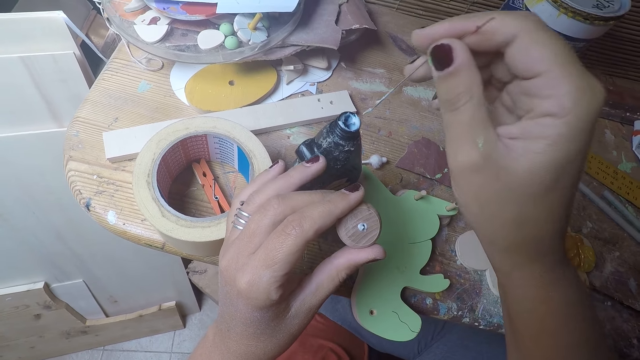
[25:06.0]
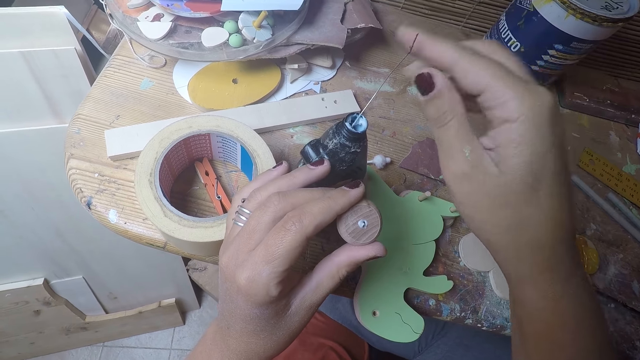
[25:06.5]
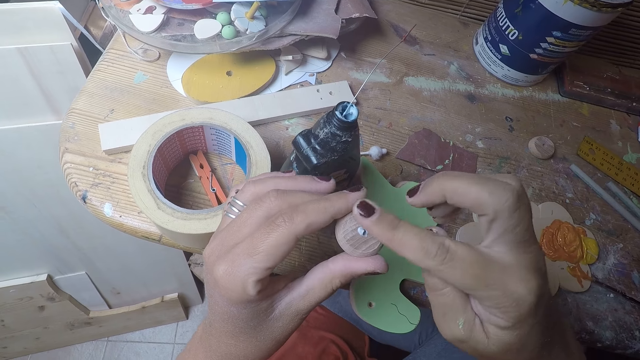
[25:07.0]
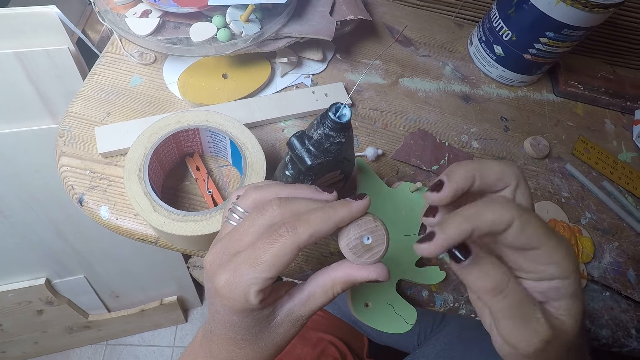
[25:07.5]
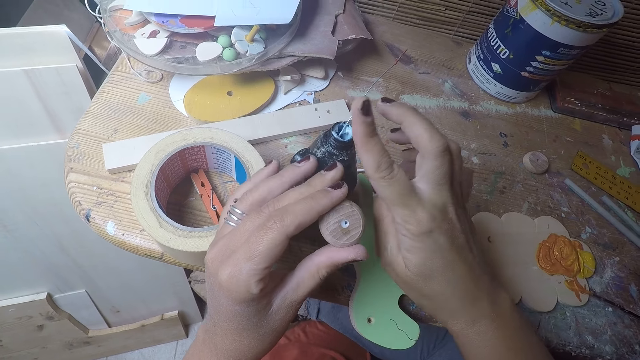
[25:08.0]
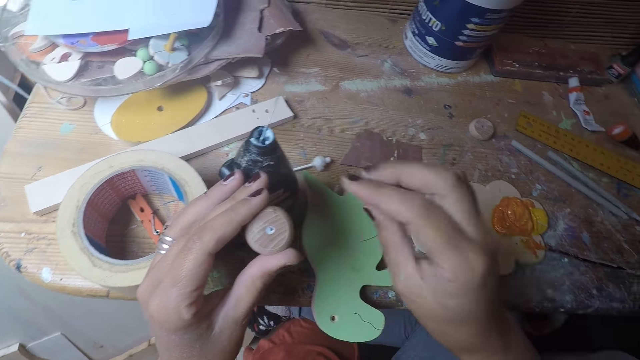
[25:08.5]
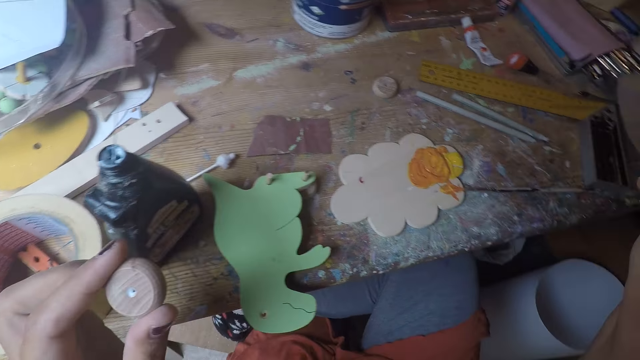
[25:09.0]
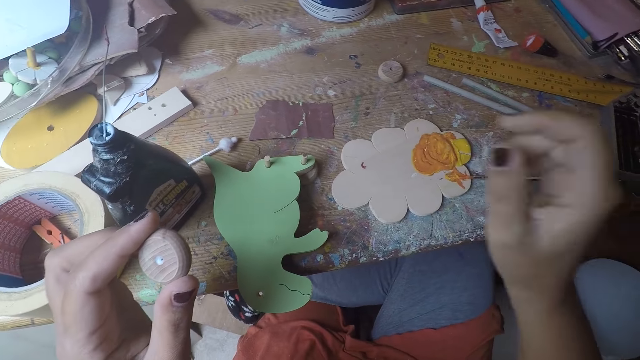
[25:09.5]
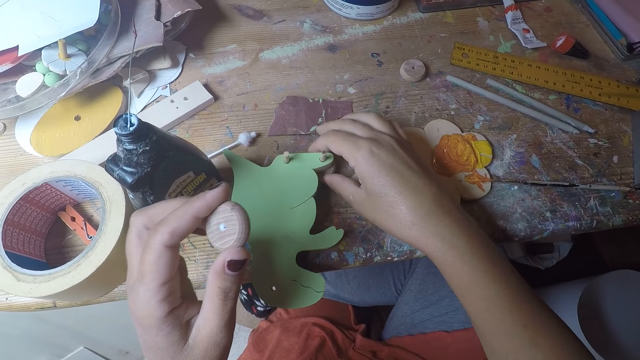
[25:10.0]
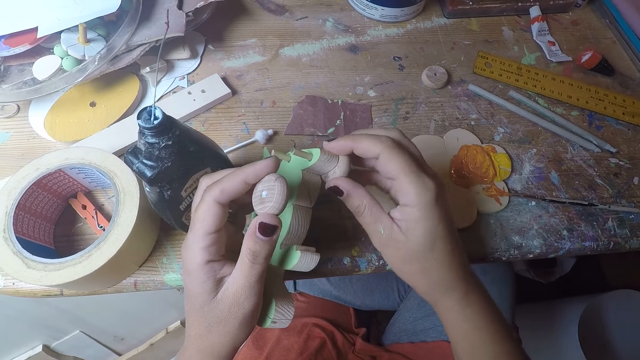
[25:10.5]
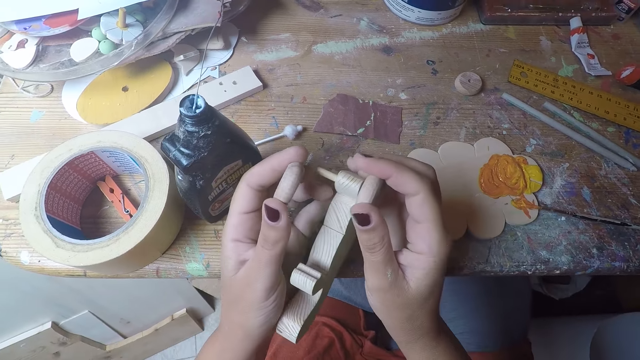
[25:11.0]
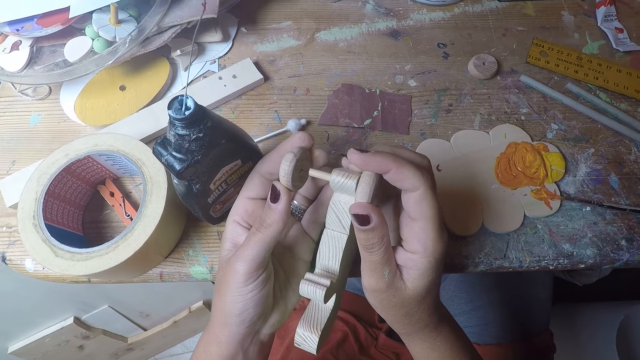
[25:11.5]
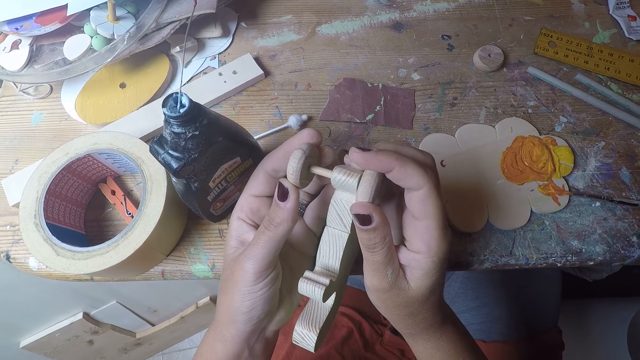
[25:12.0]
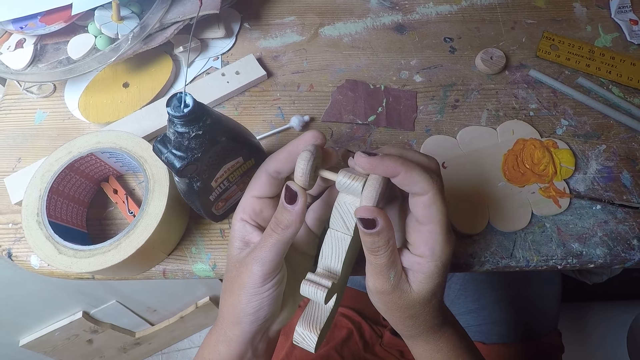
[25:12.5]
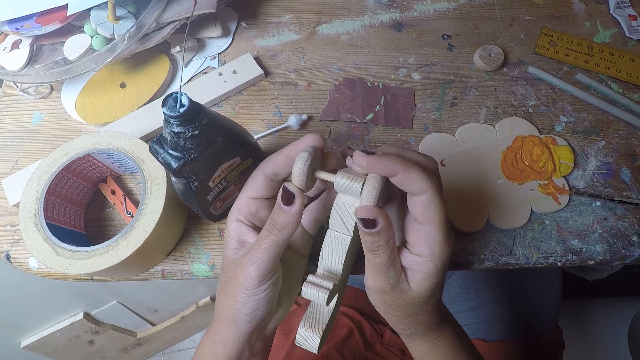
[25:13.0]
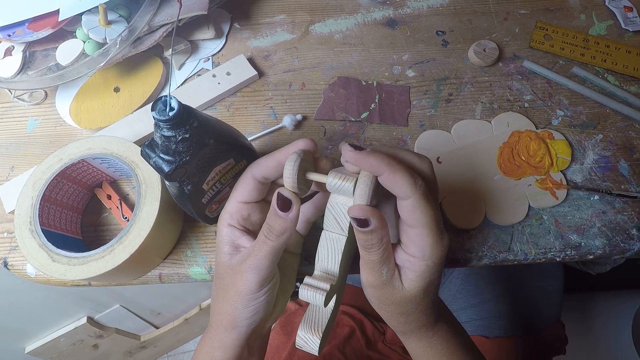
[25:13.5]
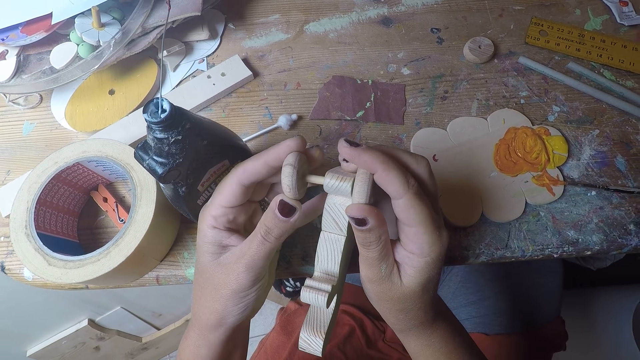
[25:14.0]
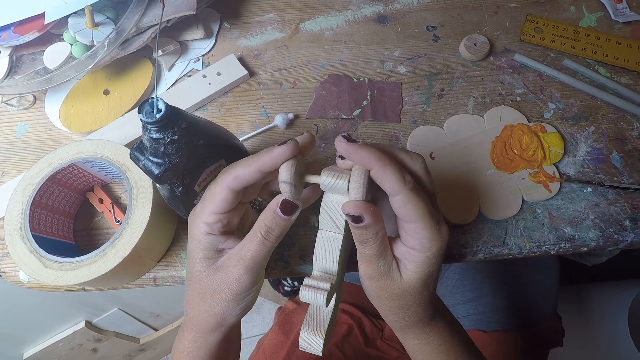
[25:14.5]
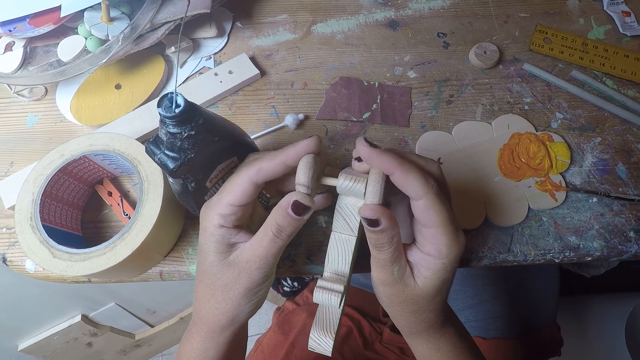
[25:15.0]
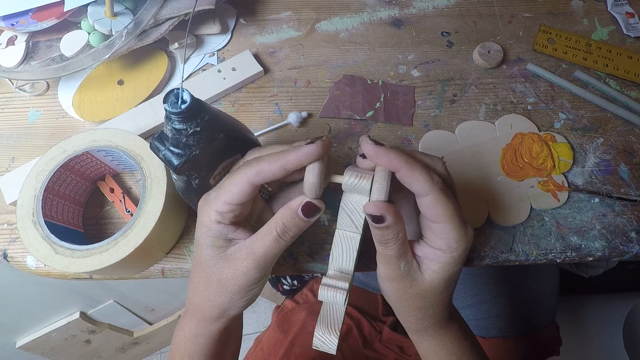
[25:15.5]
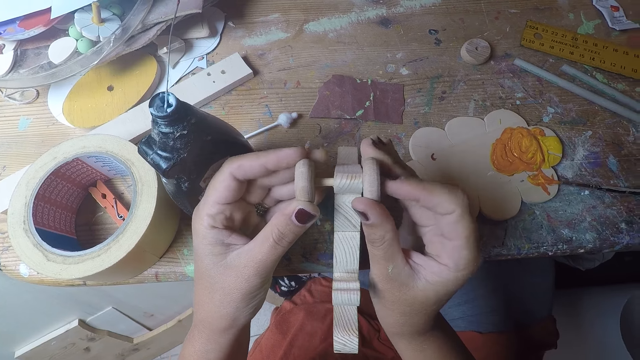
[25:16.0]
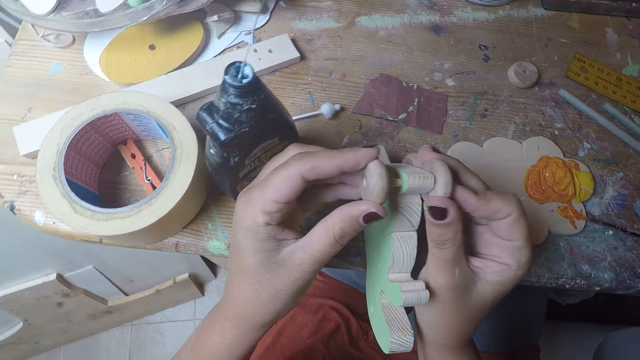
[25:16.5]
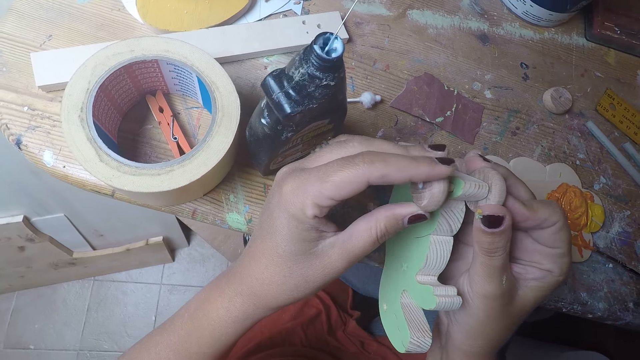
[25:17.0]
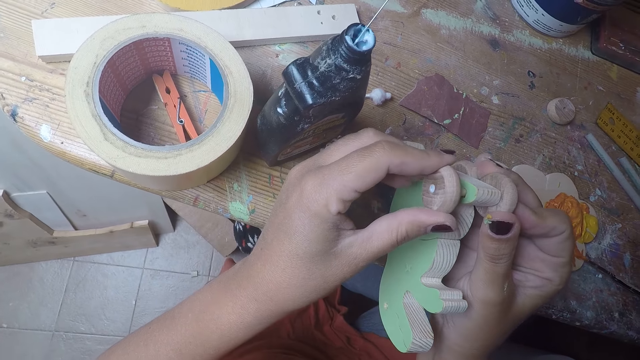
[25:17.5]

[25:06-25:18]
The camera wearer drops the metal string in her right hand in the bottle of glue. She cleans the excess glue on the round wood in her left hand with her right finger. She cleans the glue on her right finger on the bottle of glue. She lifts the wood shaped dinosaur on the table with her right hand. She rolls the round wood in her left hand on the short wooden stick in the wood shaped dinosaur.

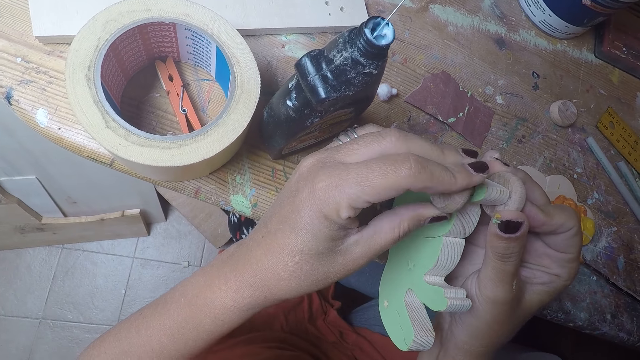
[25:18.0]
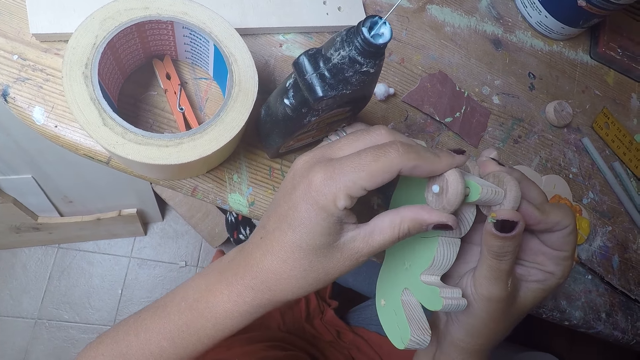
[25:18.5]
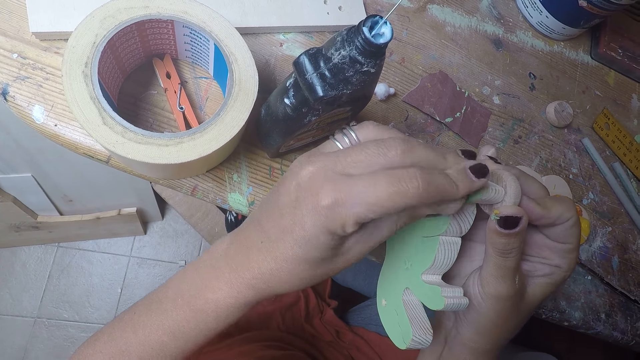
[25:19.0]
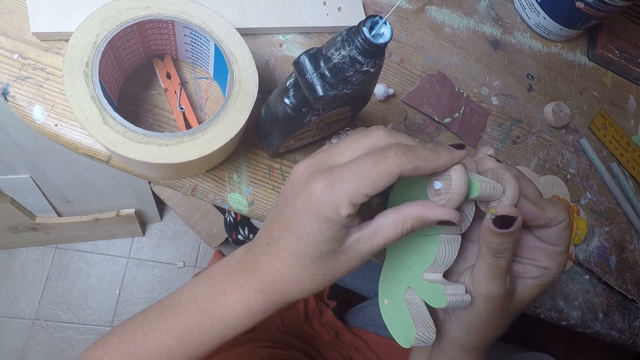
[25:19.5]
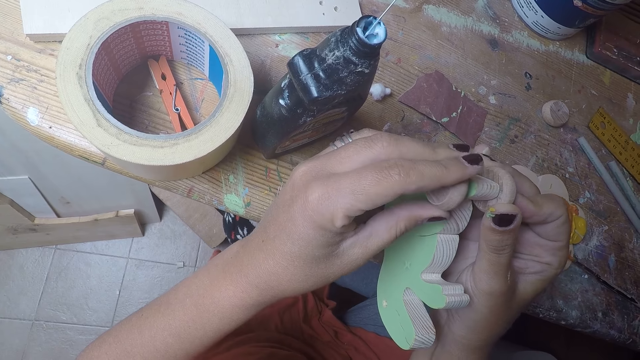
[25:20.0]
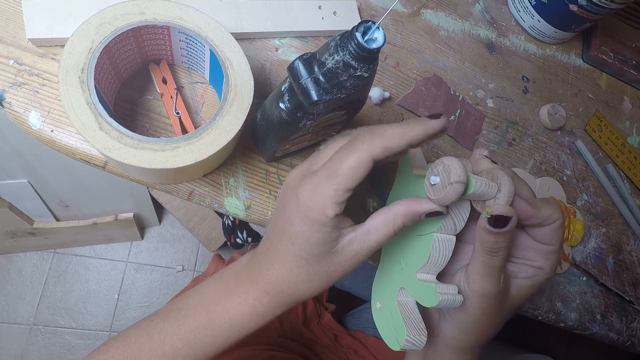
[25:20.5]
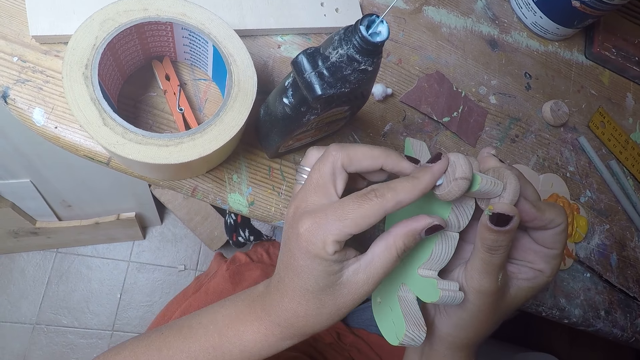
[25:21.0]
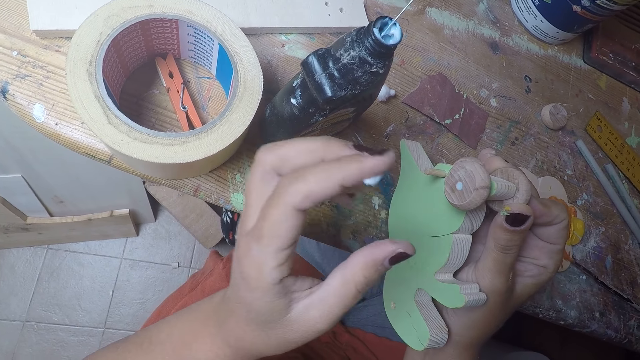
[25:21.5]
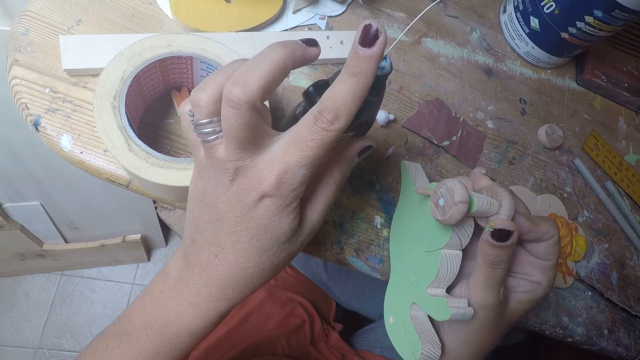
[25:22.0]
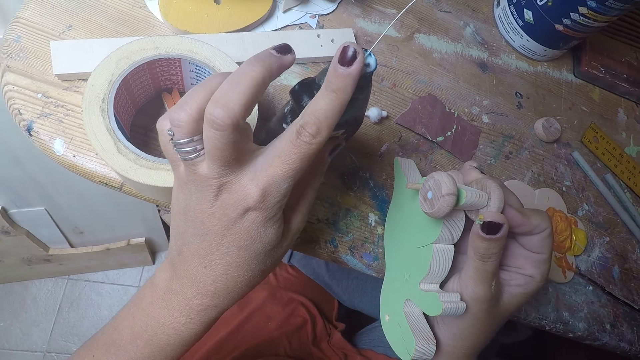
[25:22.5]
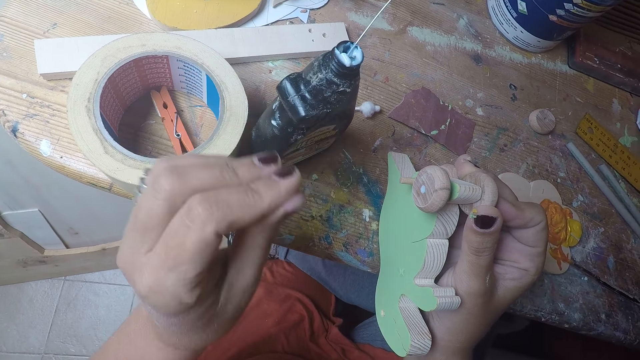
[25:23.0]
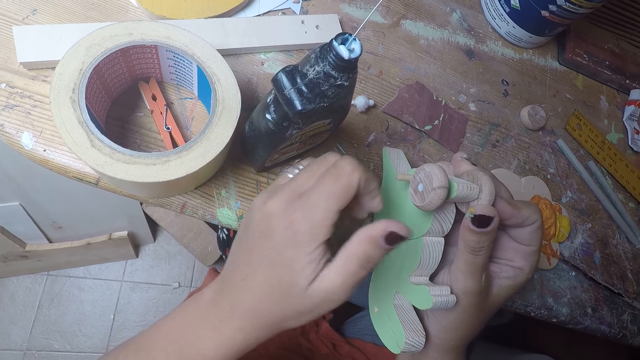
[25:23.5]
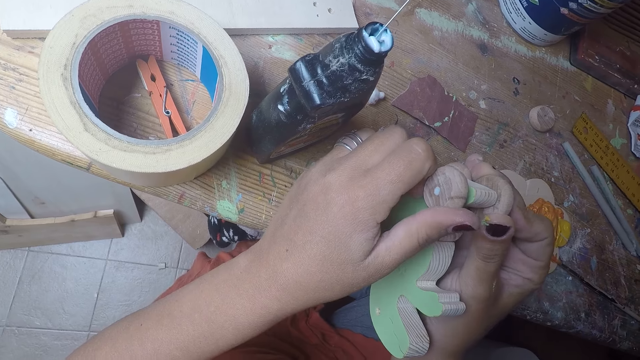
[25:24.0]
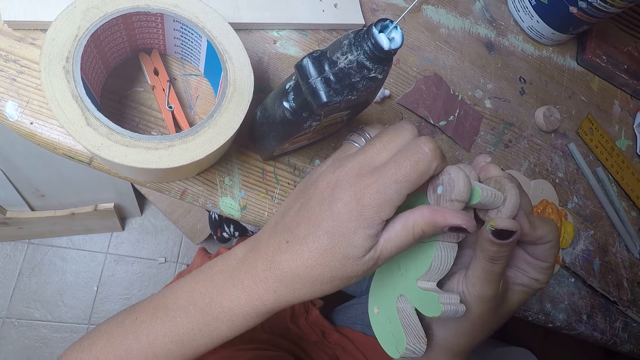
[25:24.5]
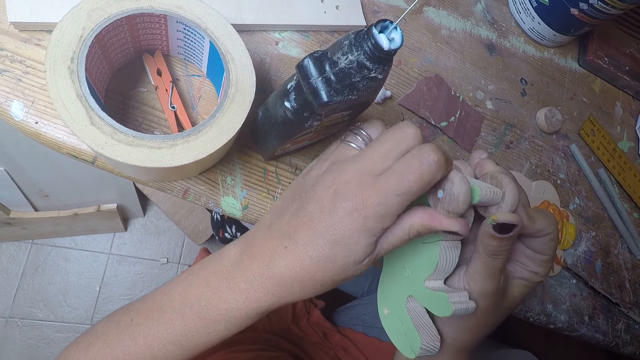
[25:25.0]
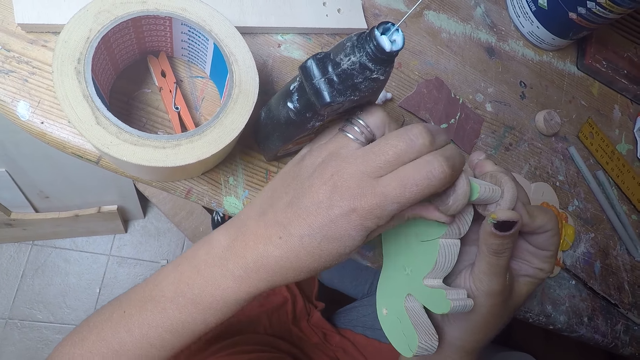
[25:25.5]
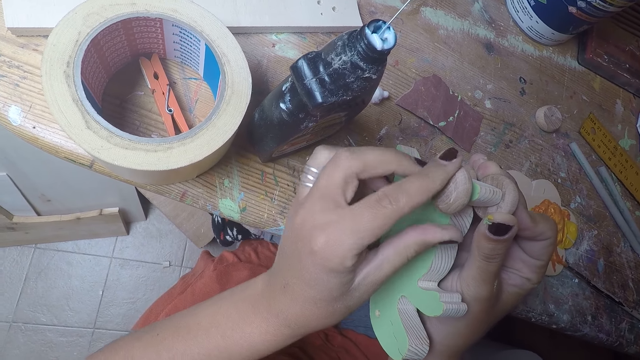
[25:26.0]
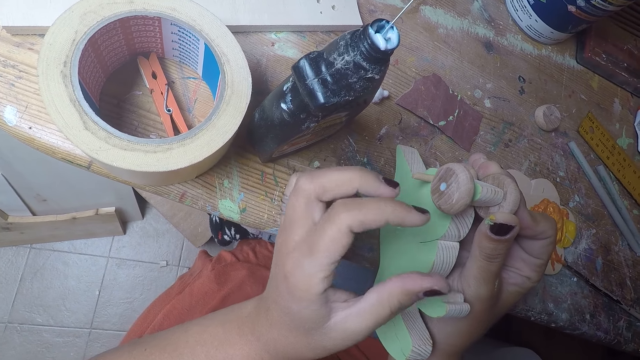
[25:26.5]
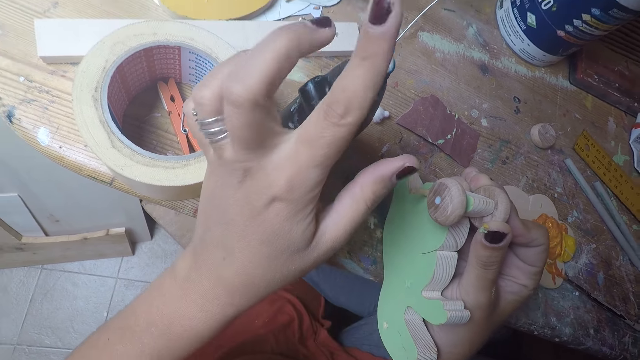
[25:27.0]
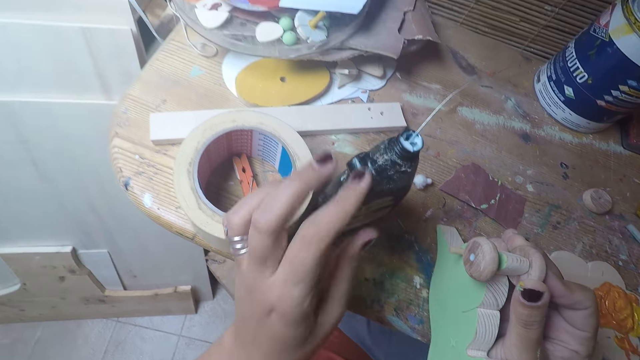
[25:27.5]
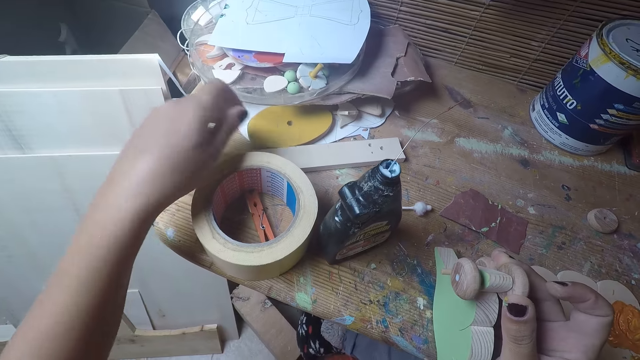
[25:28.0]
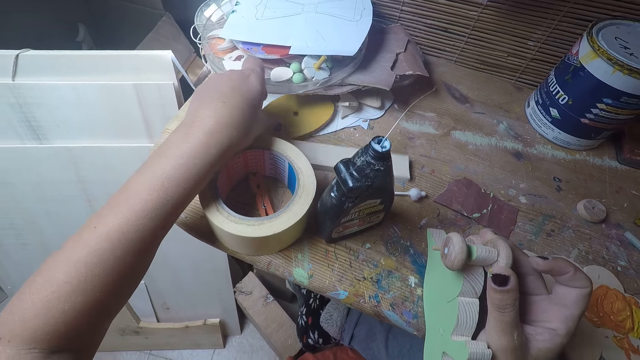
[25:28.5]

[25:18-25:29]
The camera wearer cleans the excess glue on the round wood on the wood shaped dinosaur with her left finger. She cleans the glue on her left finger on the bottle of glue. She rubs her left fingers together. She rolls the round wood on the wood shaped dinosaur with her left hand. She cleans the excess glue on the round wood on the wood shaped dinosaur with her left finger. She cleans the glue on her left finger on the bottle of glue. She rubs her left fingers together. She picks up an oval shaped wood on the table with her left hand.
